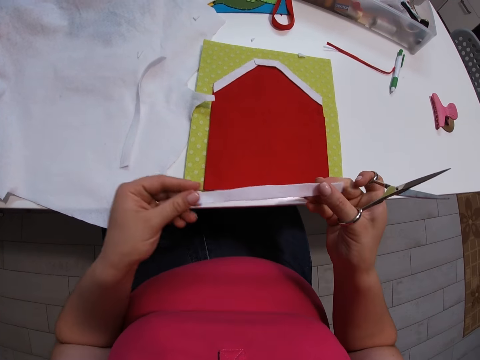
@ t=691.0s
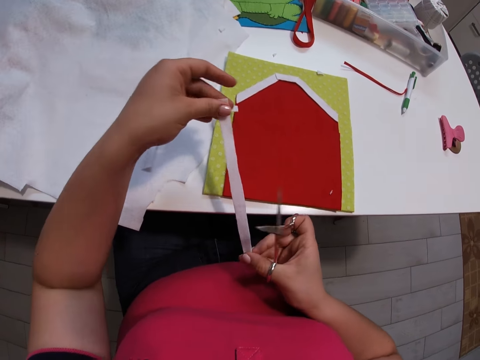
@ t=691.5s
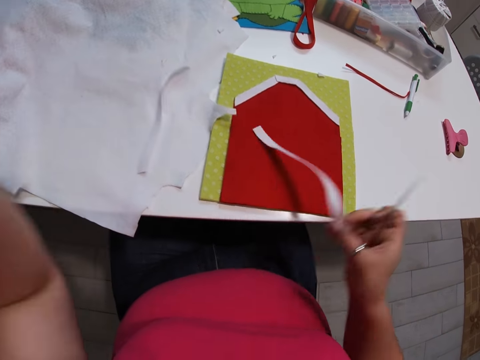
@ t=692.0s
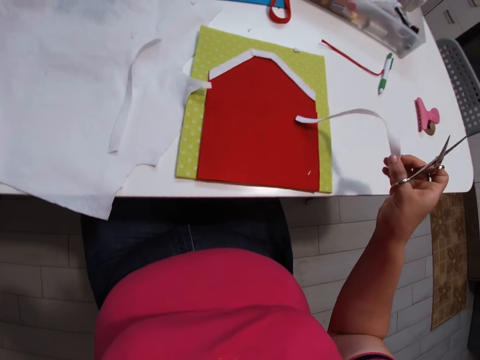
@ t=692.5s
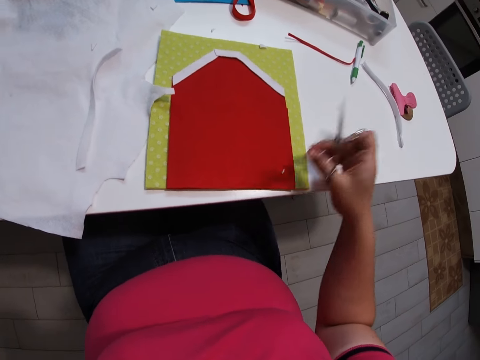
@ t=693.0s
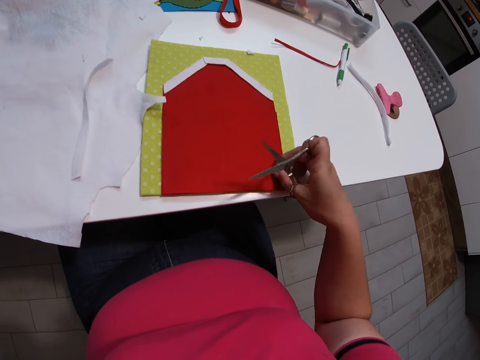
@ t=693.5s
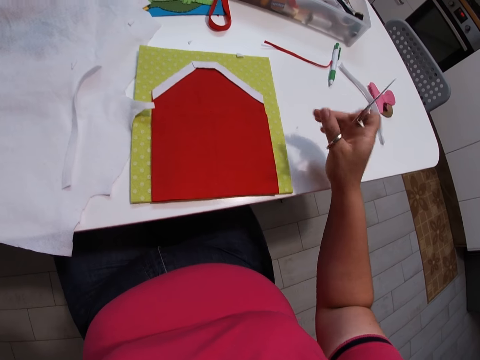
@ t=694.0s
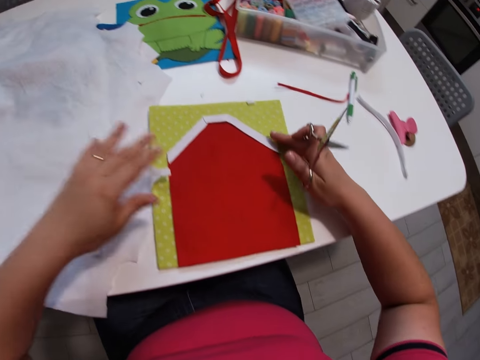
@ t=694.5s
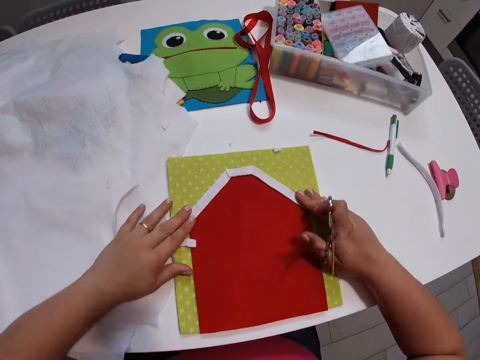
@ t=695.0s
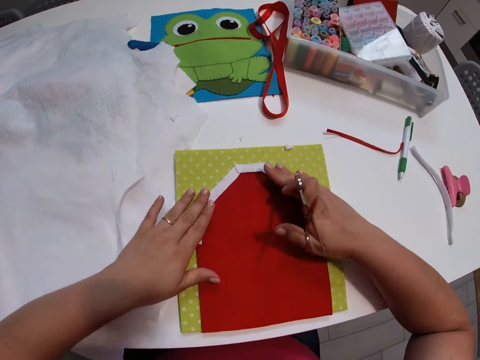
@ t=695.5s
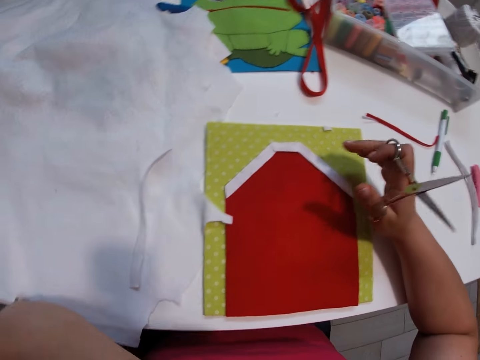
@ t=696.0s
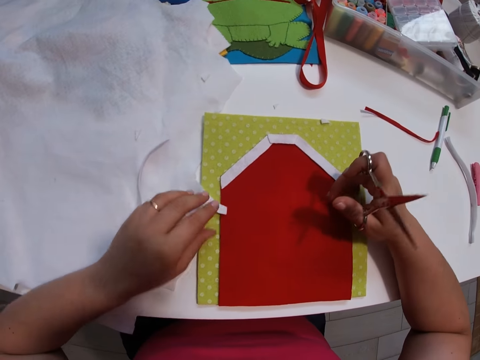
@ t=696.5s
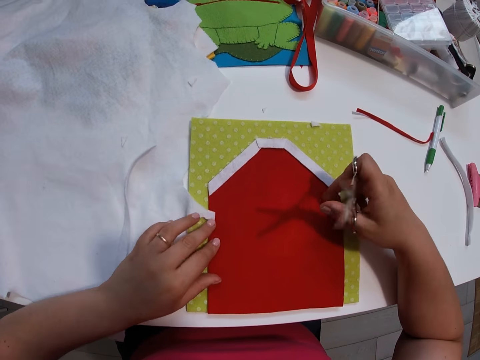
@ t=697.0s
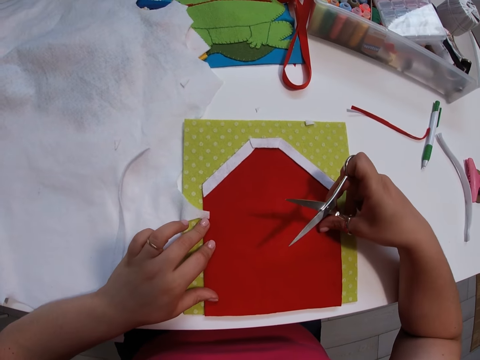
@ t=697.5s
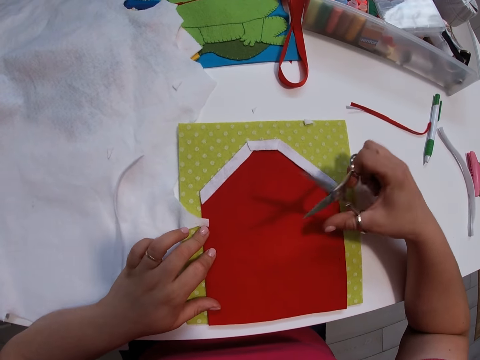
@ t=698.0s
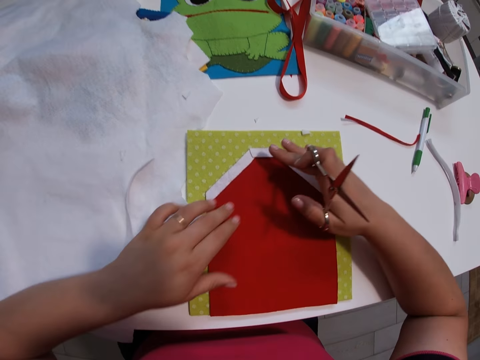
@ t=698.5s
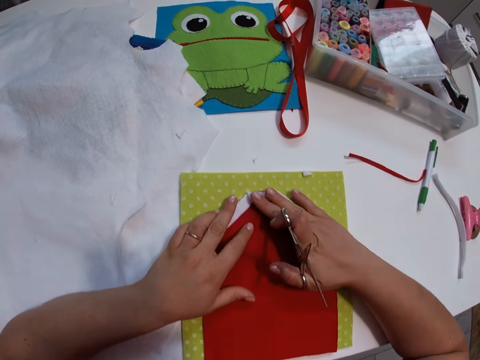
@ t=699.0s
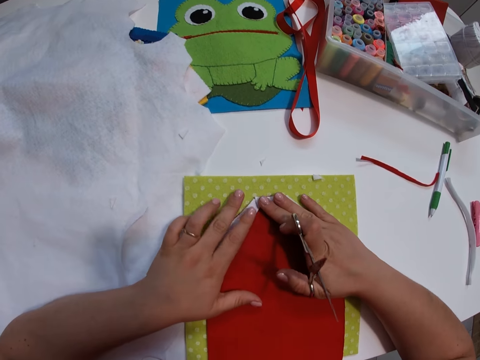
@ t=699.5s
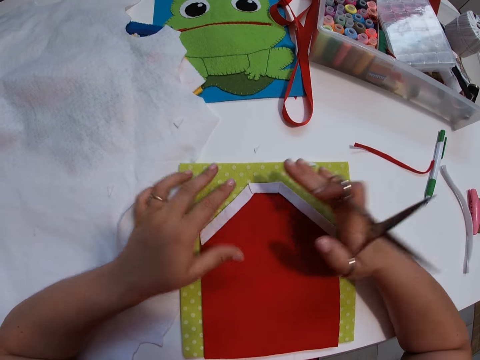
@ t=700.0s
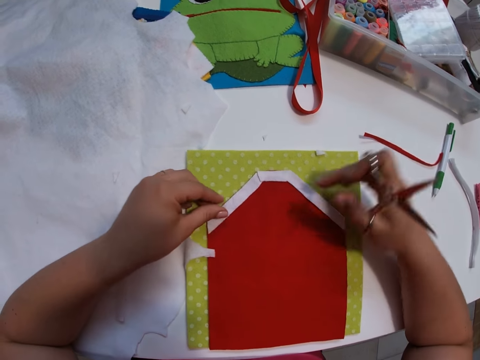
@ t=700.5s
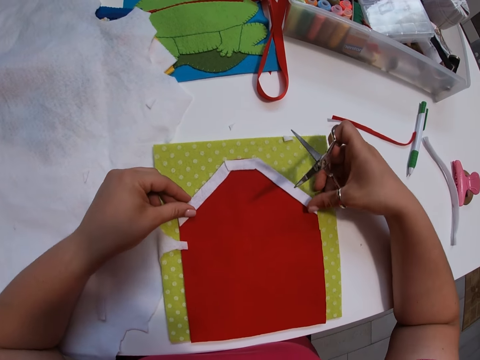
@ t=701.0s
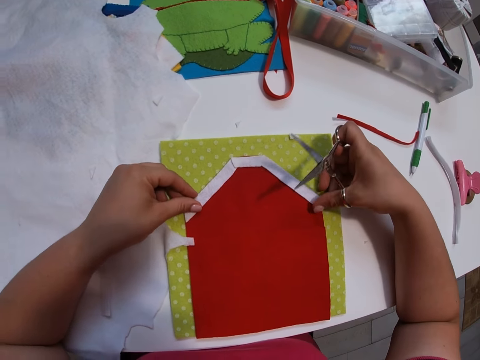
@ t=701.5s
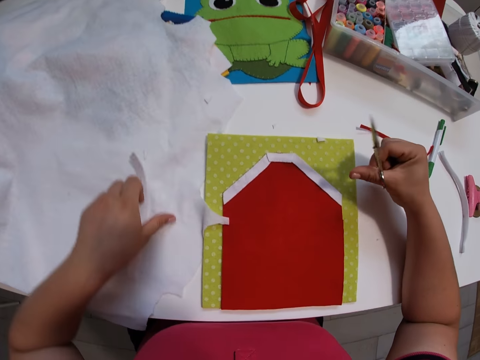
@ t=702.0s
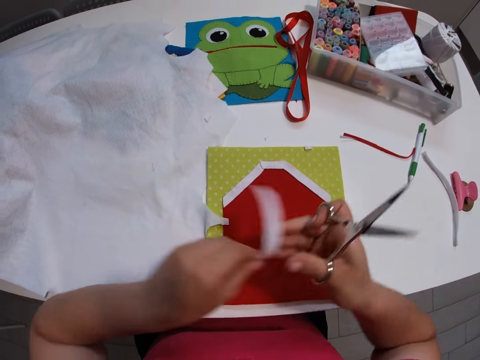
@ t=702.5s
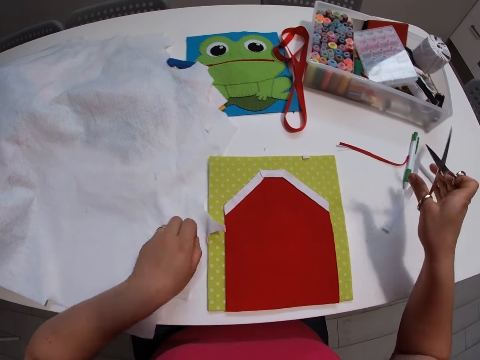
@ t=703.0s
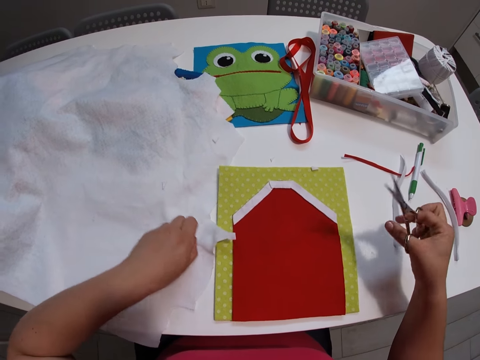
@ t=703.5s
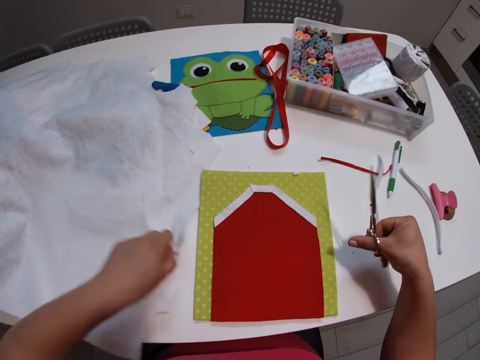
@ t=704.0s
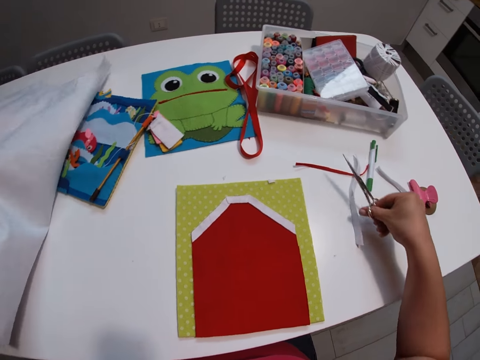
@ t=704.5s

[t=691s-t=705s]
The camera wearer looks at the piece of cloth. She places the piece of cloth aside. She picks dirt from the small red fabric with her right hand. She places her hands on the small white fabrics. She holds the piece of cloth. She observes the fabrics. She adjusts the first, second, and third small white fabrics with her hands. She picks the fourth small white fabric from the big white fabric with her left hand. She drops the fourth small white fabric on the table. She lifts part of the big white fabric from the table with her left hand.

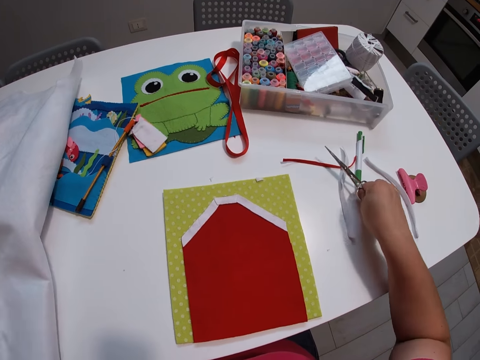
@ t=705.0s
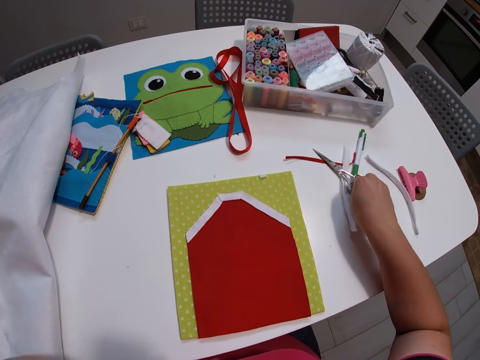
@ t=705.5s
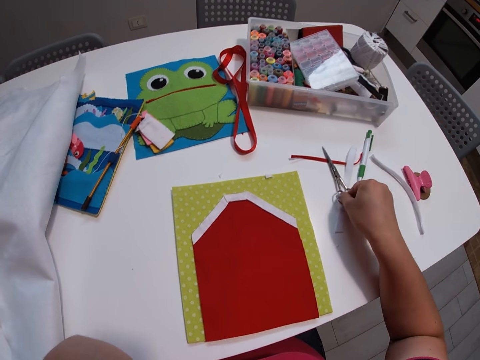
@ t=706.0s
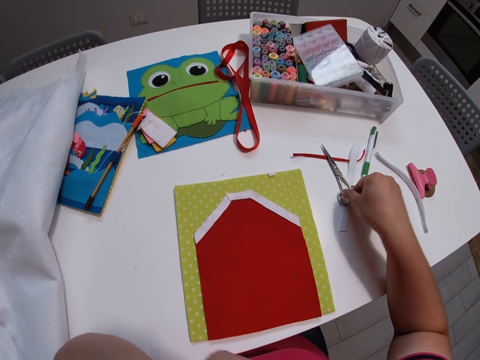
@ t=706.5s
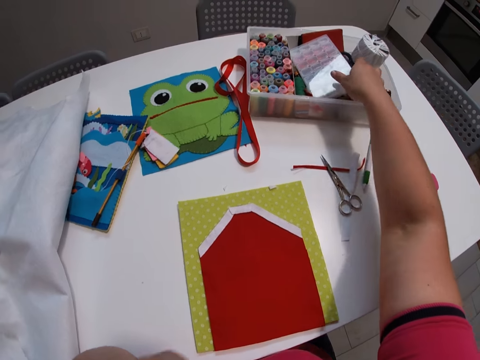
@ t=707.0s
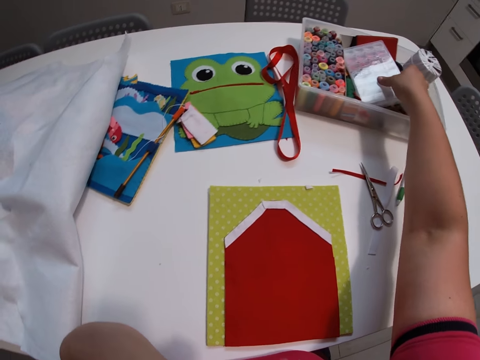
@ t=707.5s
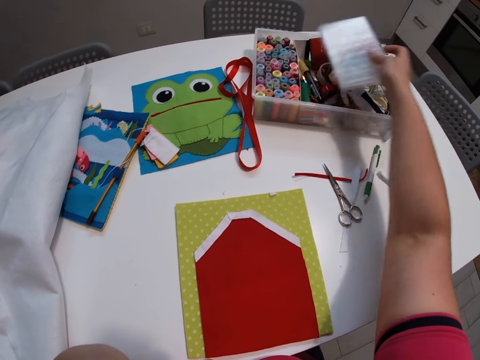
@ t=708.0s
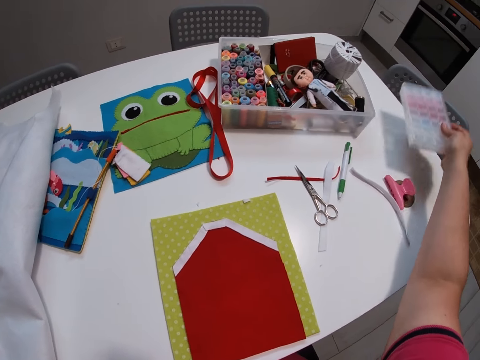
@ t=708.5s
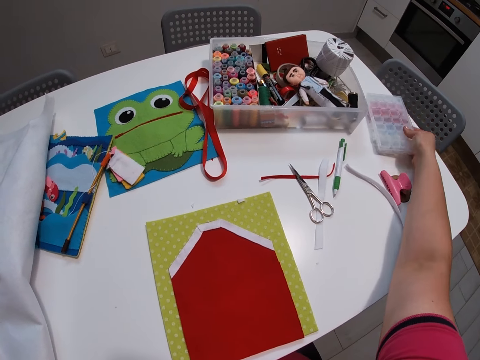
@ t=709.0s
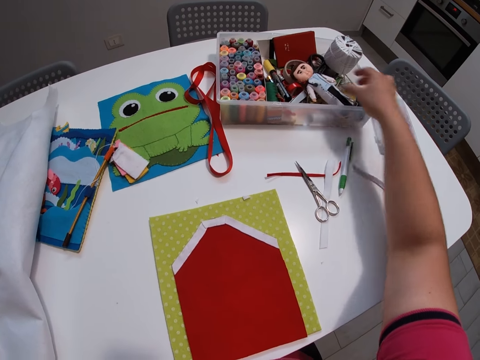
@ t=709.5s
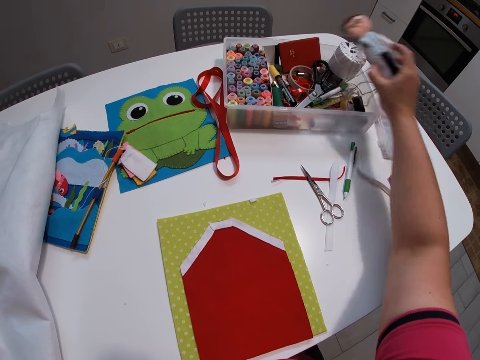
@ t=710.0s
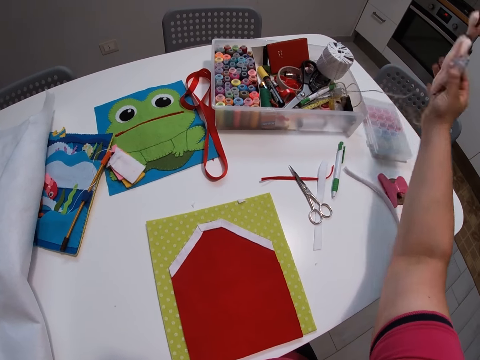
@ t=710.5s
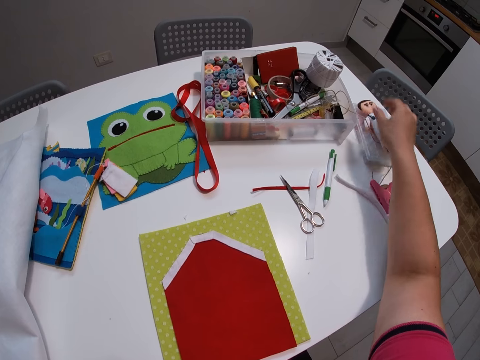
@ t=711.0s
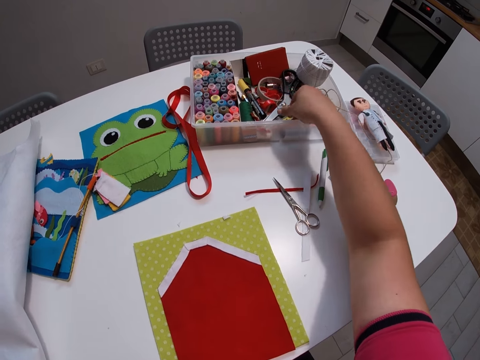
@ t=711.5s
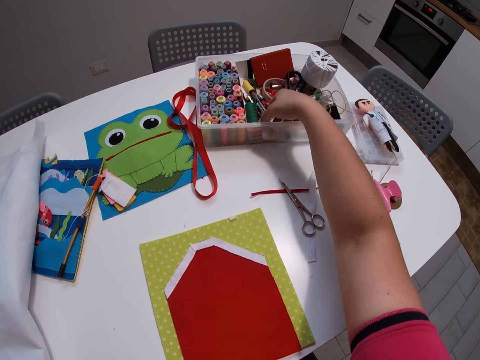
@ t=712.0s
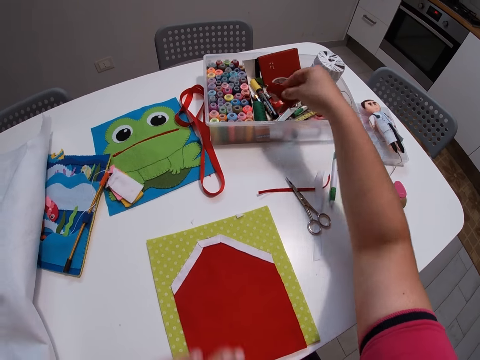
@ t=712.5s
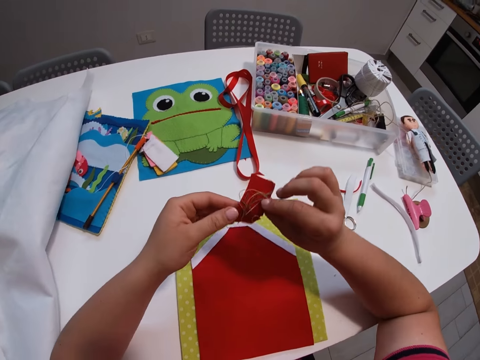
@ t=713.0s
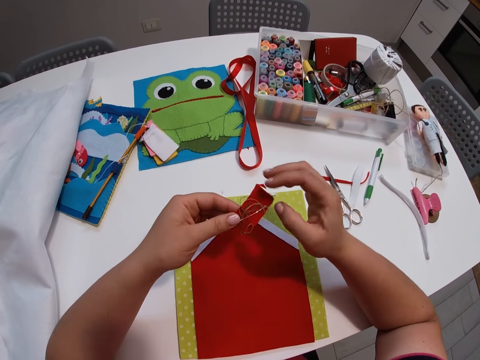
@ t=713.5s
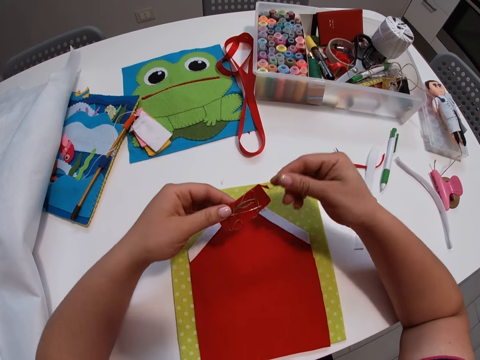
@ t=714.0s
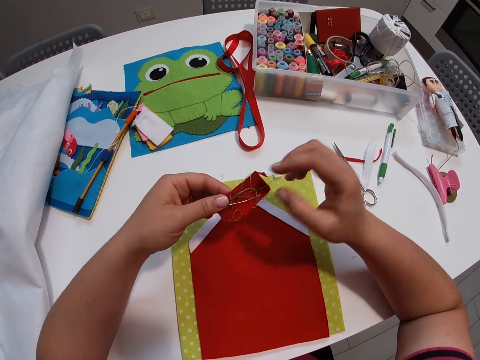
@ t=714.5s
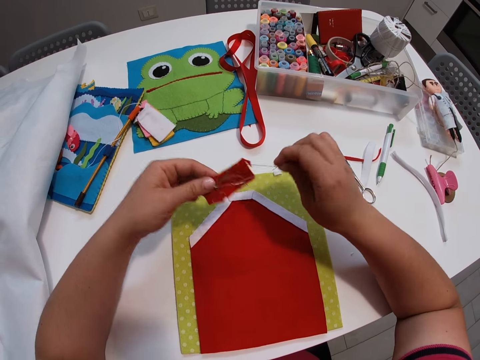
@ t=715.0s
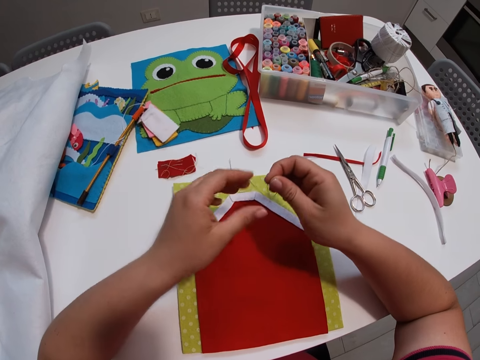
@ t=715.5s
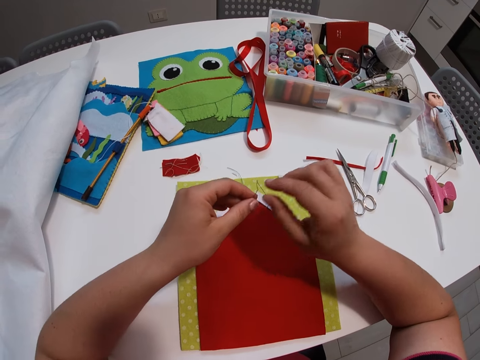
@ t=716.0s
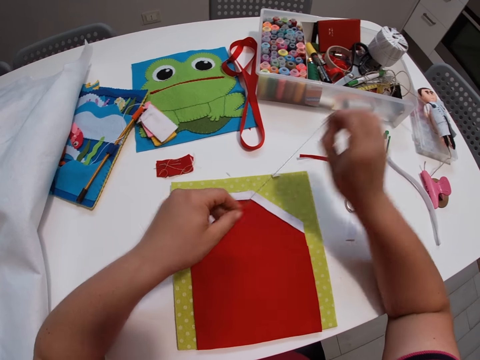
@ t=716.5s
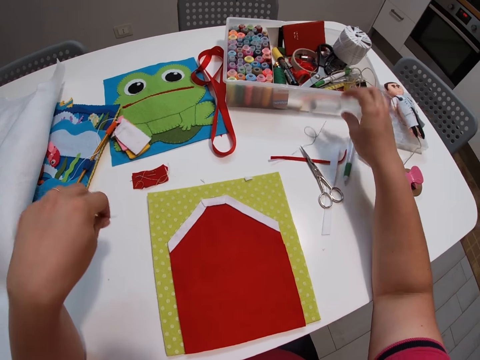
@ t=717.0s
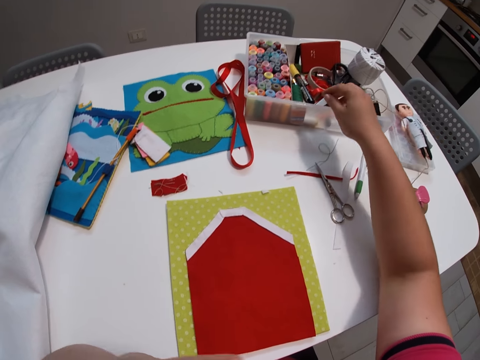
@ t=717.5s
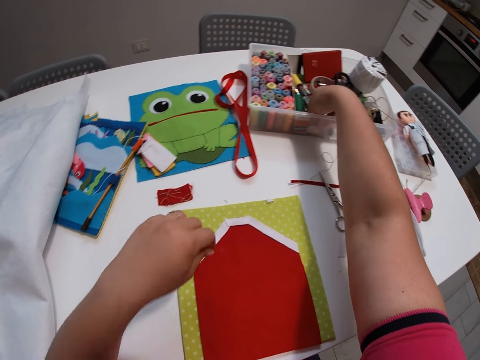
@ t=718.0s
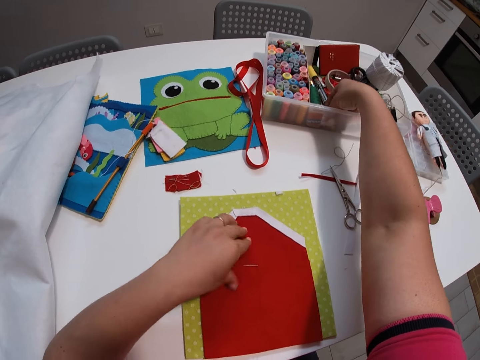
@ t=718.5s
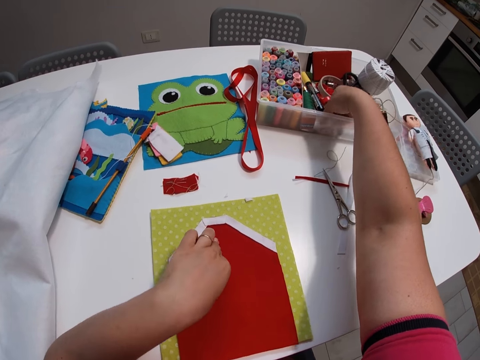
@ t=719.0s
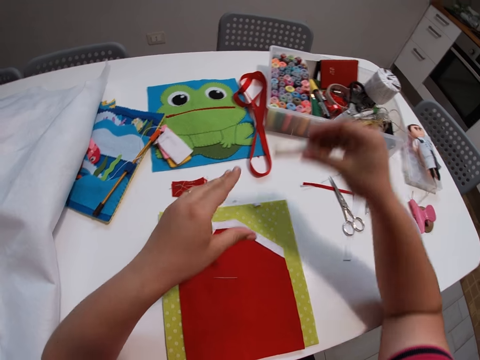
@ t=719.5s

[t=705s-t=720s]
The camera wearer pulls the cloth aside. They drop the scissors on the table. They hold the scissors on the table. They remove a small box or small container from a plastic container. They place the container on the table. They remove a doll from the plastic container. They place the doll on top of the container. They pick a needle from the plastic container. They drop the needle on the table. They pull the needle out of the piece of cloth. They place the piece of cloth on the table. They pull the thread out of the needle. They put the thread on the table. They pick a white thread from the plastic container.
